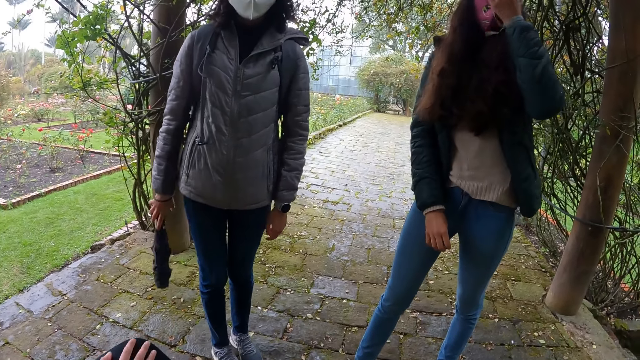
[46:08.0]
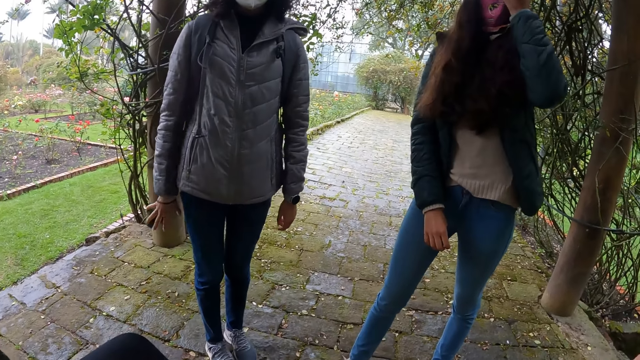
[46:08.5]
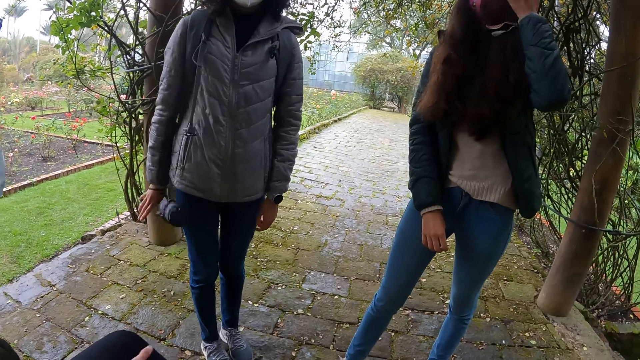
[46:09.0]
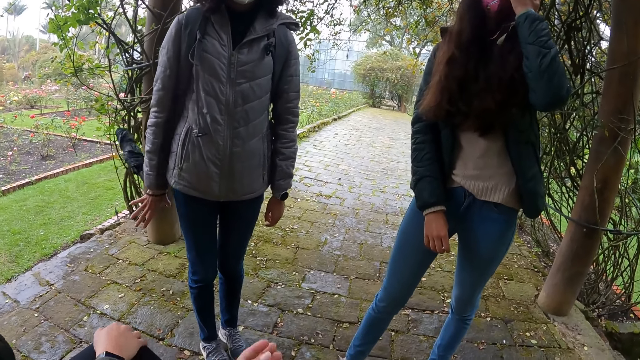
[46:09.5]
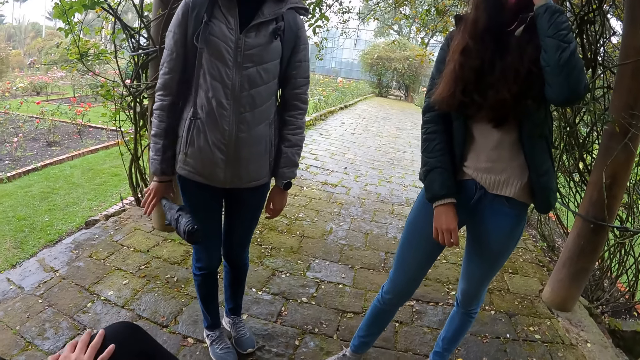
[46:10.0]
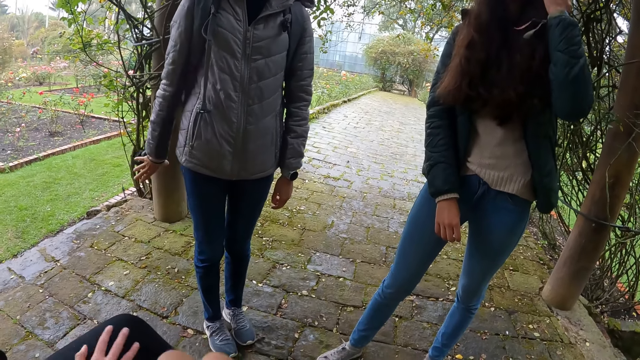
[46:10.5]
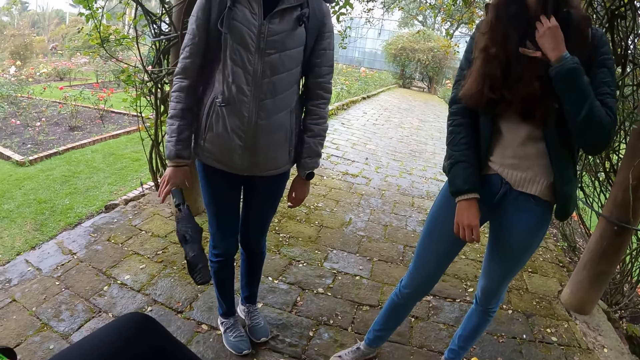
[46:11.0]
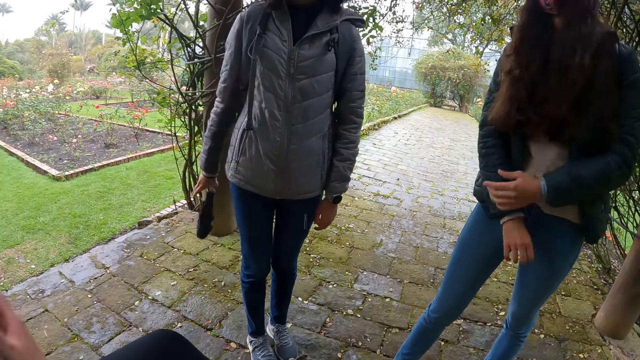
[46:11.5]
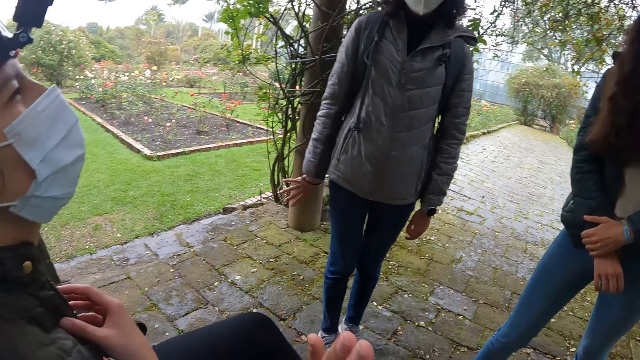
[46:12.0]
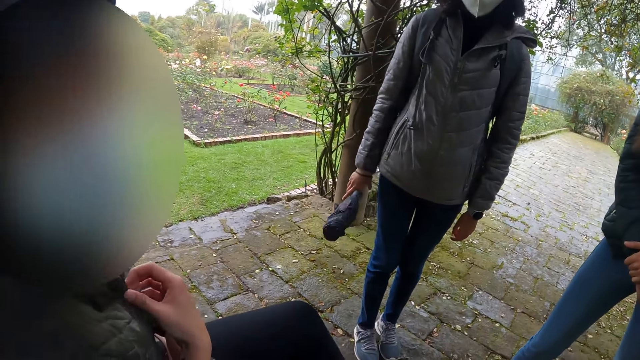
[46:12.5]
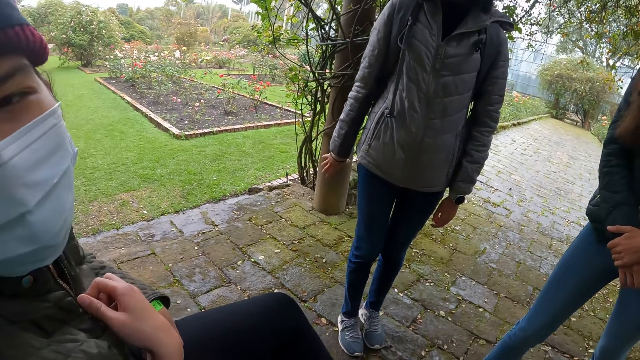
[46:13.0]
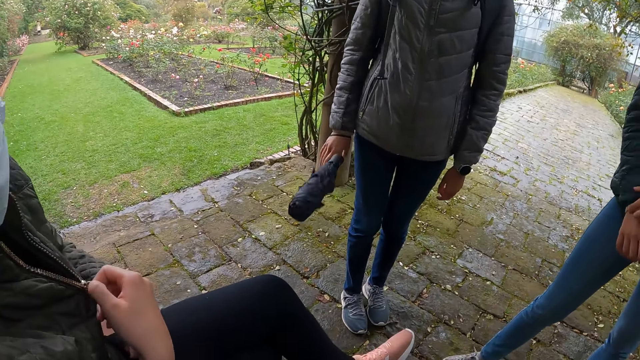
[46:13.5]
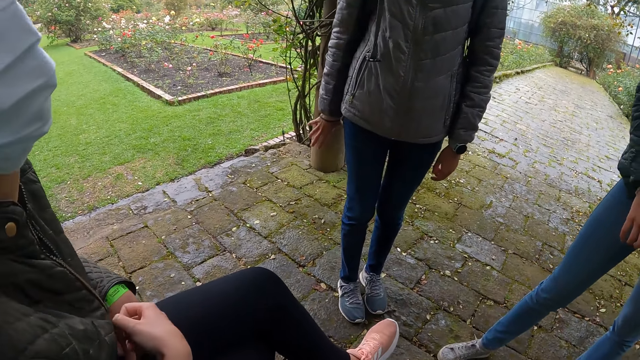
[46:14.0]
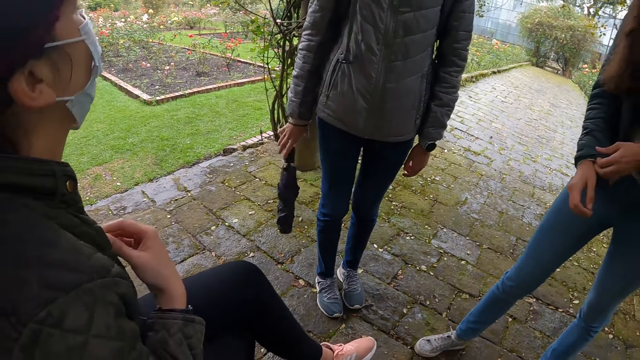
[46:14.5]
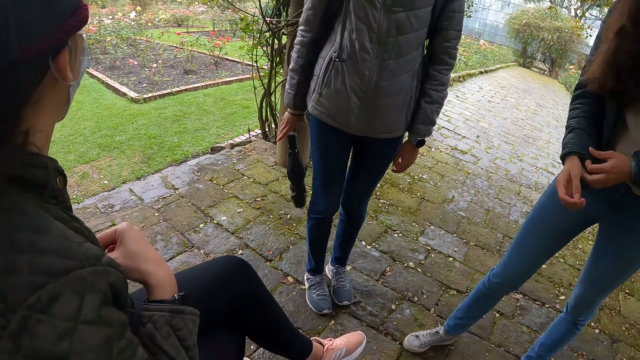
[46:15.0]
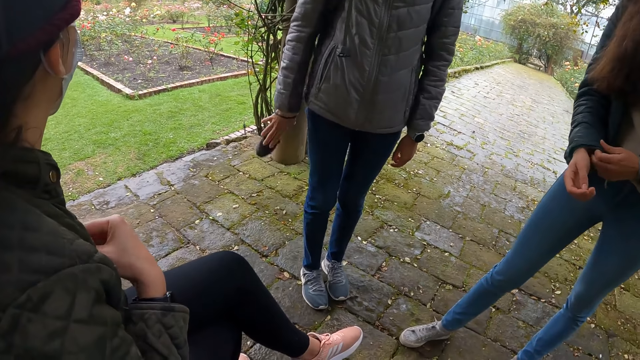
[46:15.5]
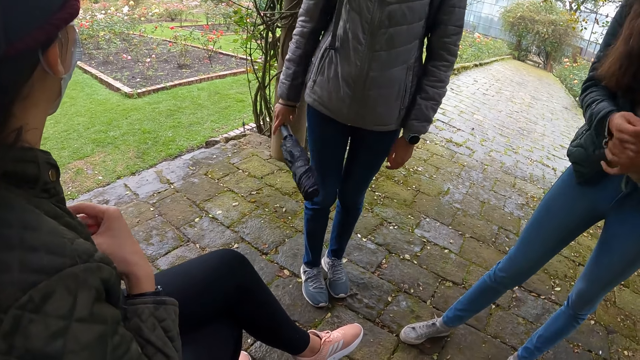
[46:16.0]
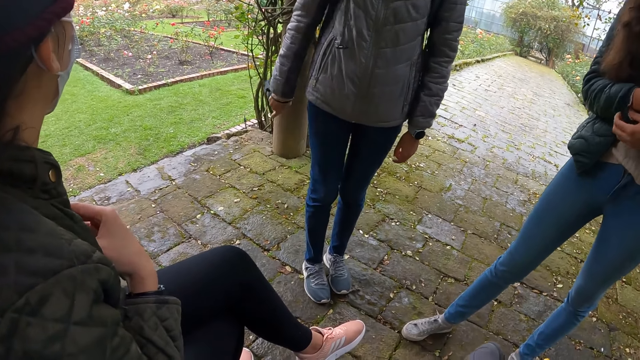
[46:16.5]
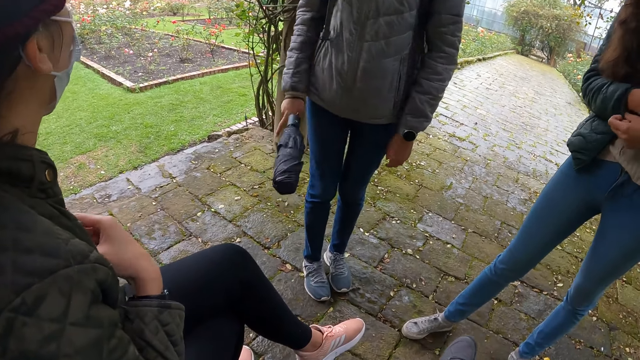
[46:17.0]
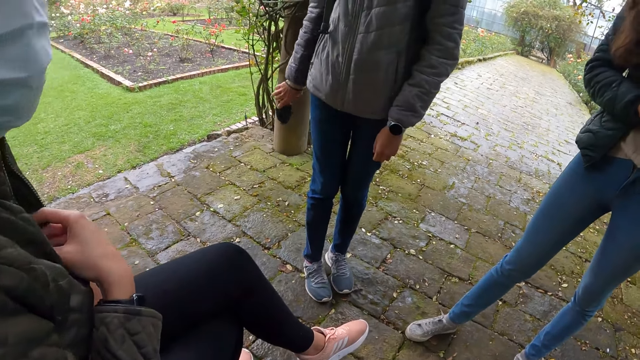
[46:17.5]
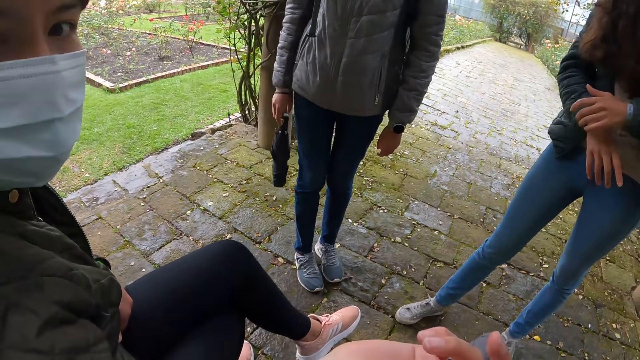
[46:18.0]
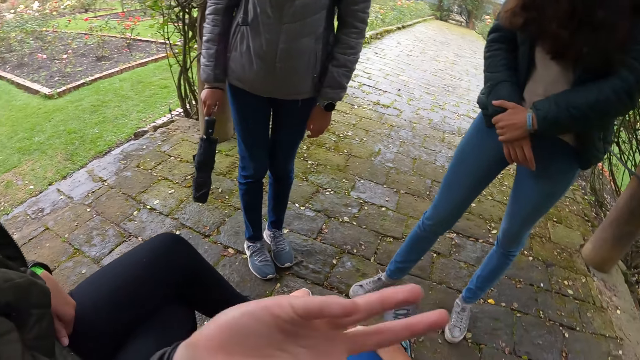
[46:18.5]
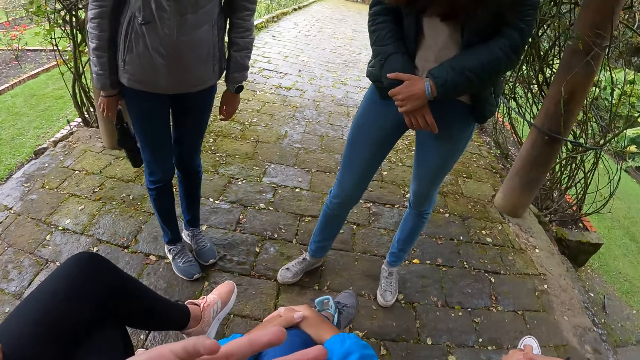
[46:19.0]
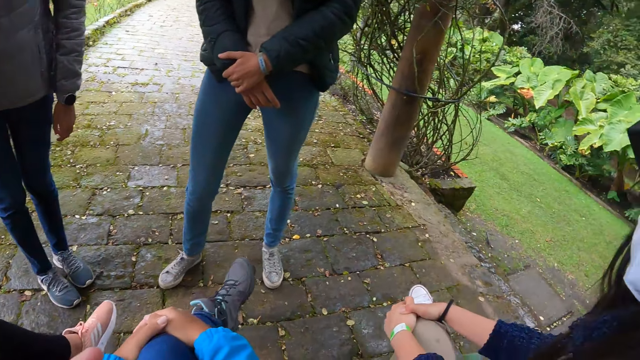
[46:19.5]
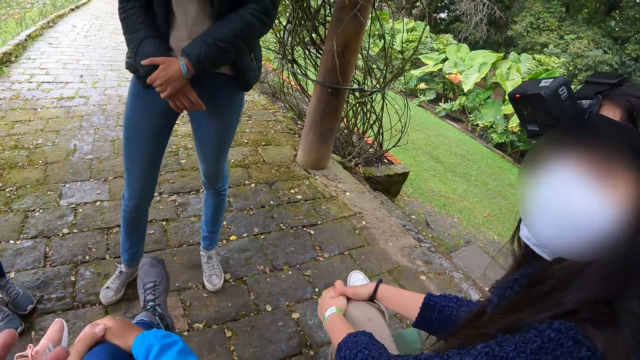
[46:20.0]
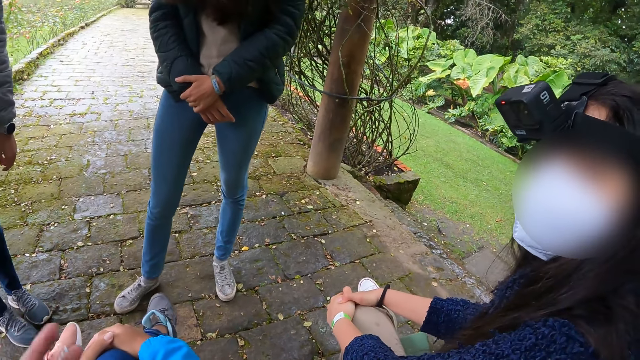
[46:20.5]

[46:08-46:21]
A woman touches her face with her left hand. Another woman swings the umbrella. The camera wearer moves their hand. They interact with the four women. A third woman looks at the camera wearer. The second woman swings the umbrella. The third woman touches the jacket. The first woman itches the right hand. The third woman gestures with her right hand and talks to the camera wearer. The camera wearer looks at a fourth woman.

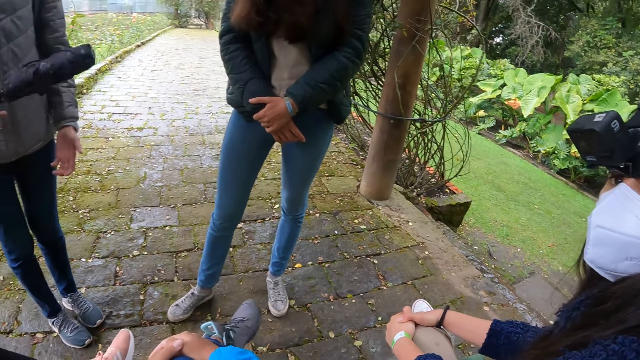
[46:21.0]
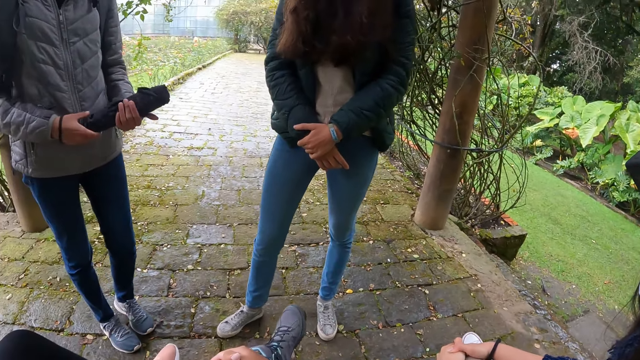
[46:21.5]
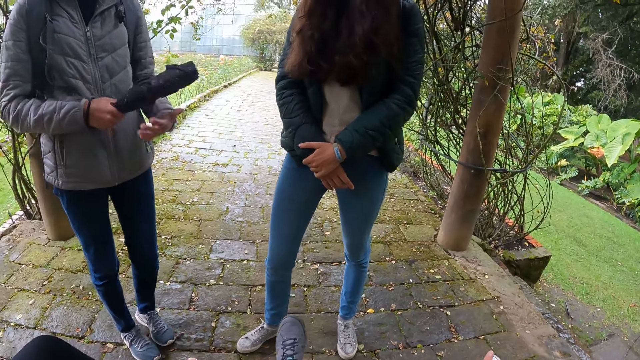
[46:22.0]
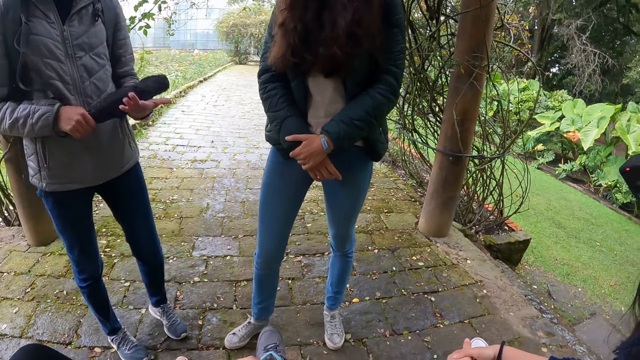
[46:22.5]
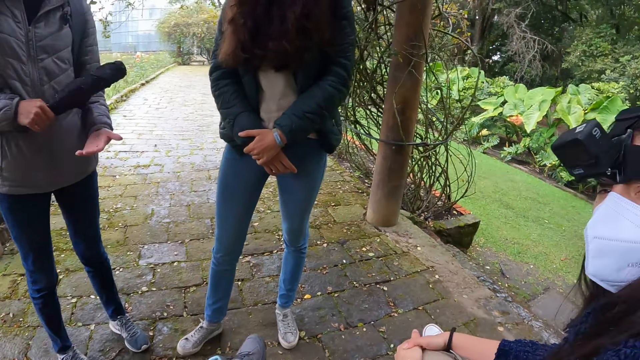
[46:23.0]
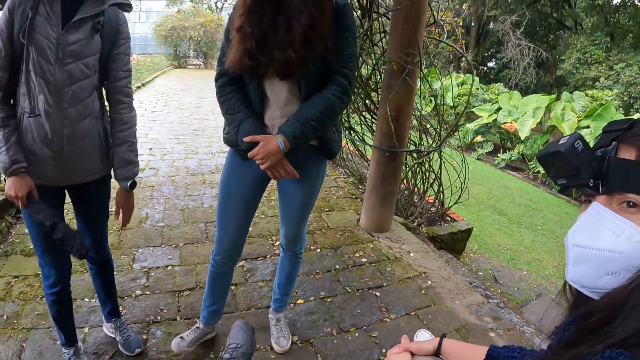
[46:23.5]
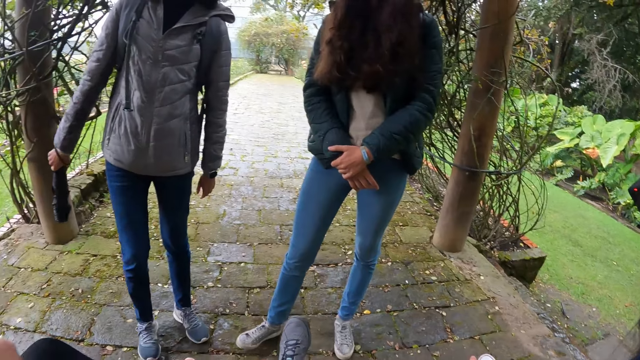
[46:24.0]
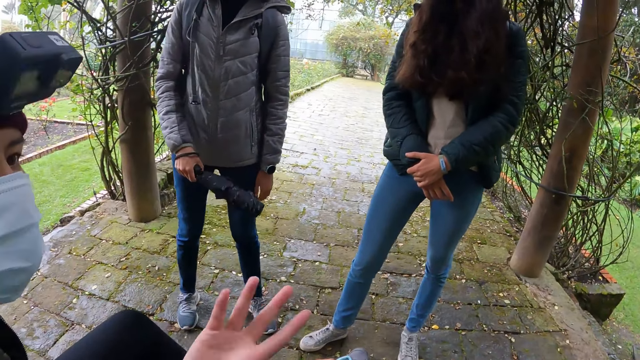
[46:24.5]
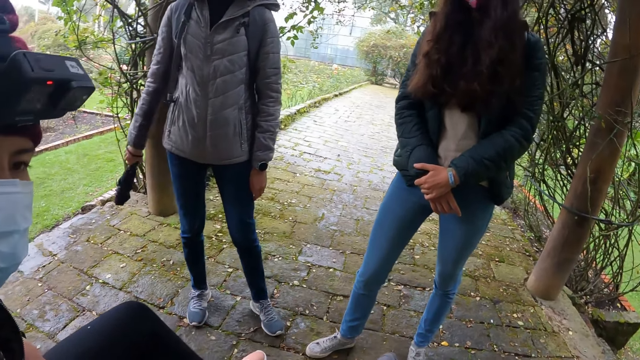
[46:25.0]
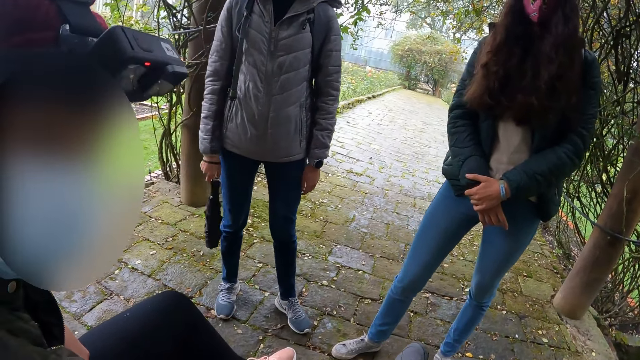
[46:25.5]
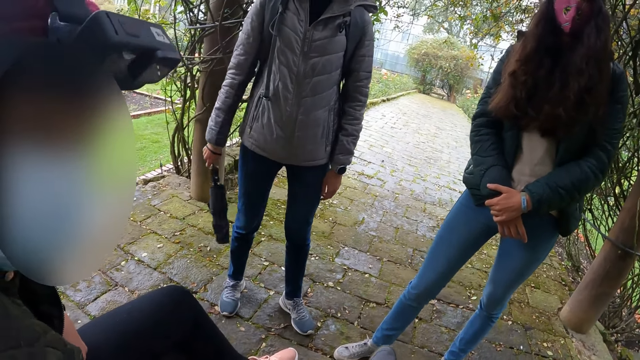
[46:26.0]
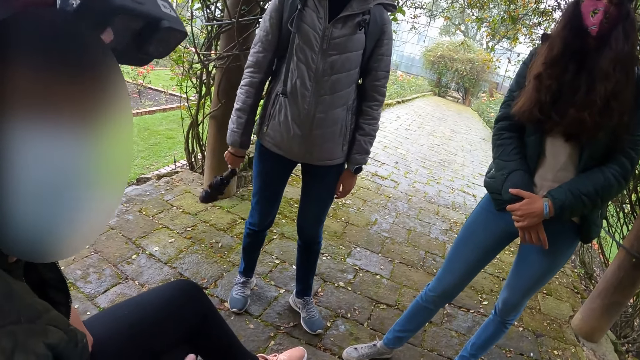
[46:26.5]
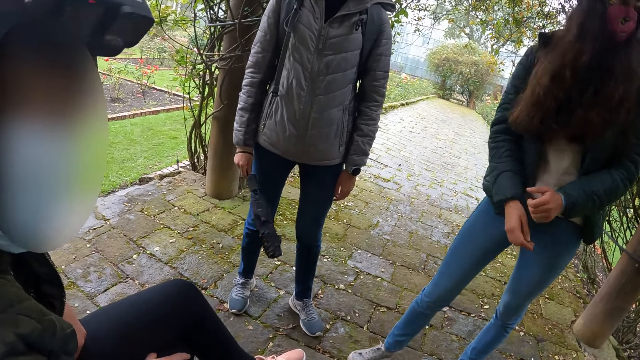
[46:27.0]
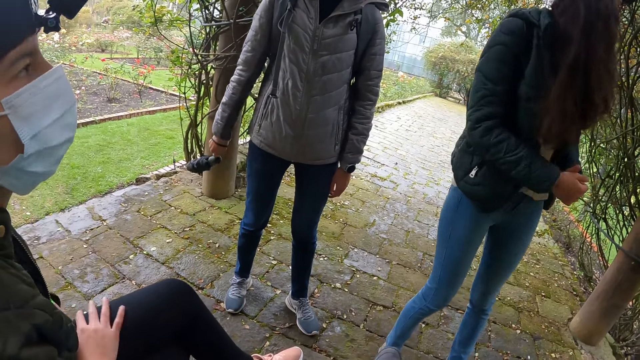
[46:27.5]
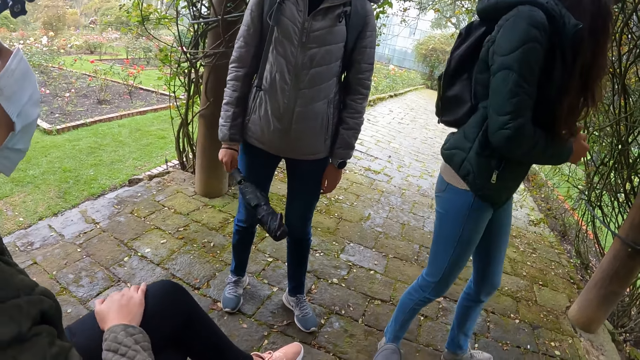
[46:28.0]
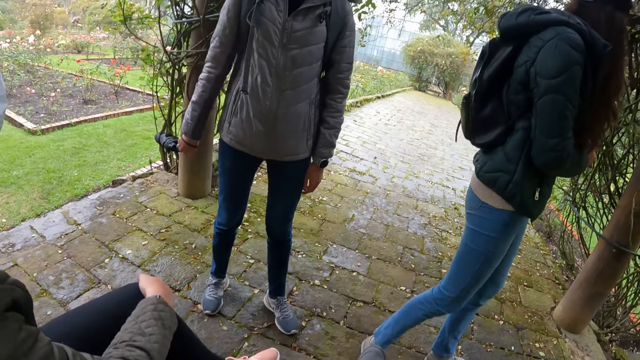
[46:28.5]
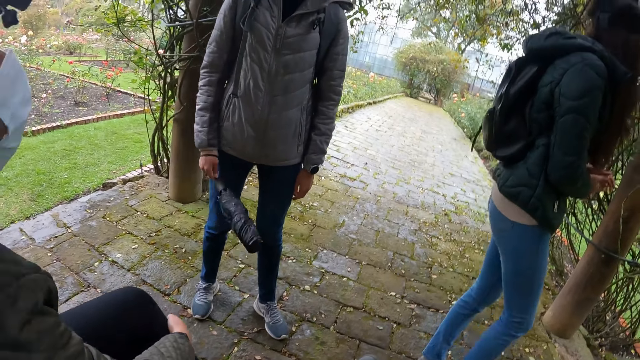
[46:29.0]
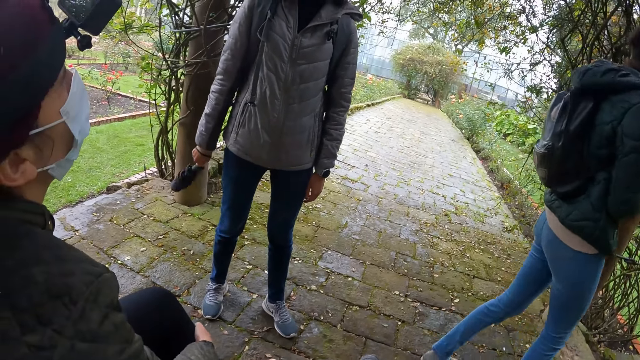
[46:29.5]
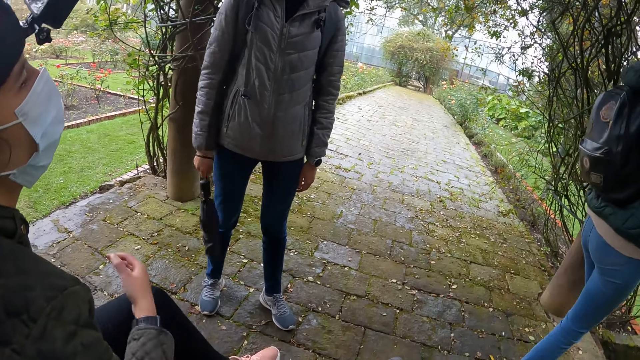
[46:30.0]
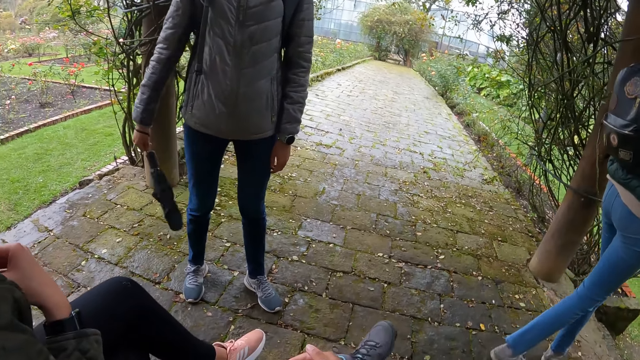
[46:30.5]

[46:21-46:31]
A woman taps the umbrella in her right hand on her left hand. She swings the umbrella with her right hand. Another woman moves her hand and talks to the camera wearer. The first woman swings the umbrella. The other woman touches the foot. A third woman turns around. The first woman swings the umbrella. The third woman walks around.
